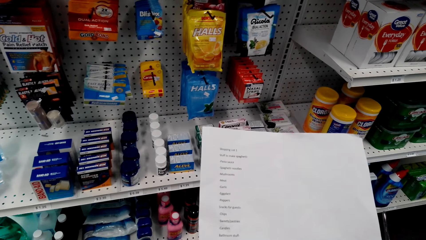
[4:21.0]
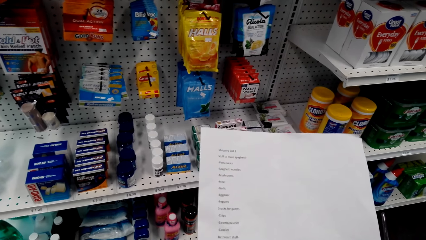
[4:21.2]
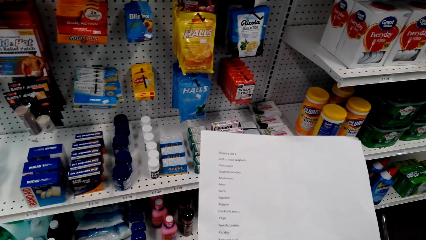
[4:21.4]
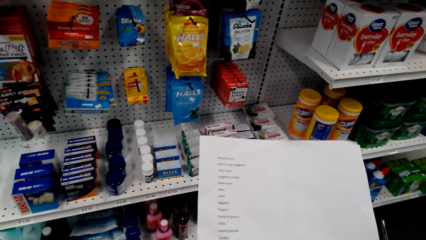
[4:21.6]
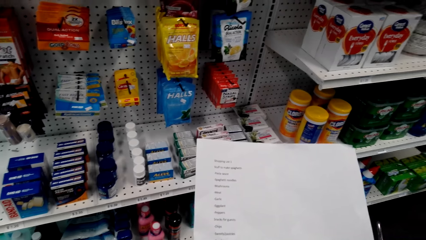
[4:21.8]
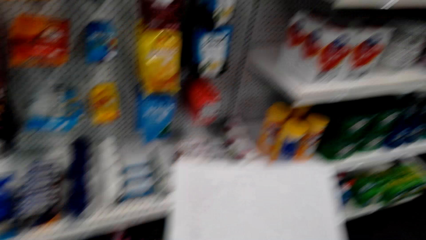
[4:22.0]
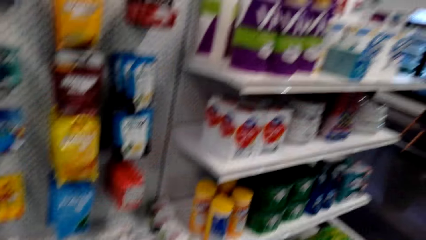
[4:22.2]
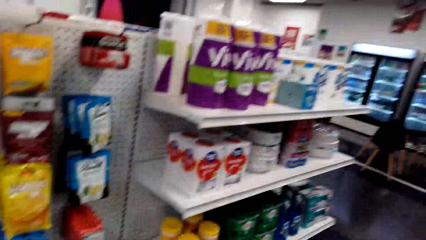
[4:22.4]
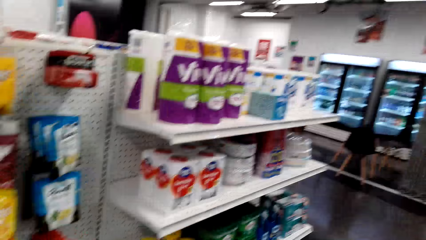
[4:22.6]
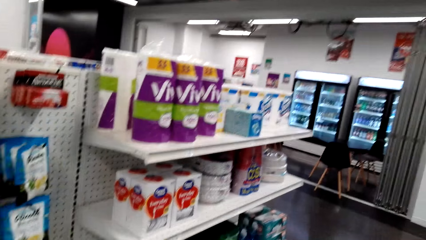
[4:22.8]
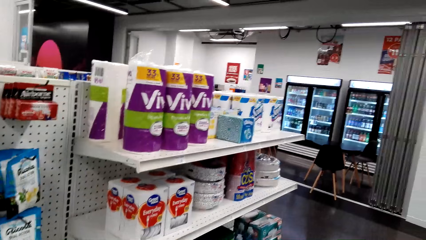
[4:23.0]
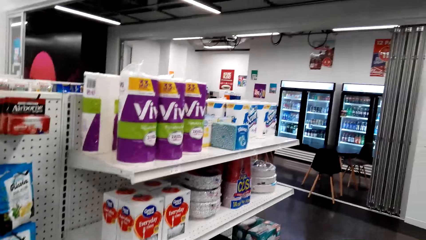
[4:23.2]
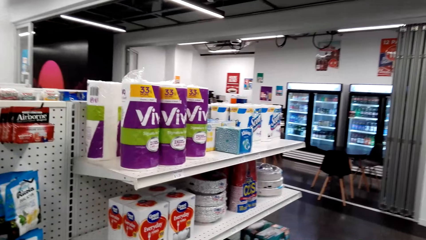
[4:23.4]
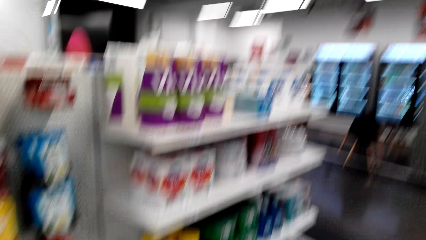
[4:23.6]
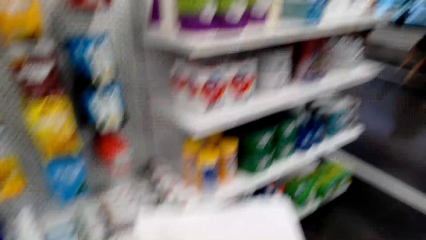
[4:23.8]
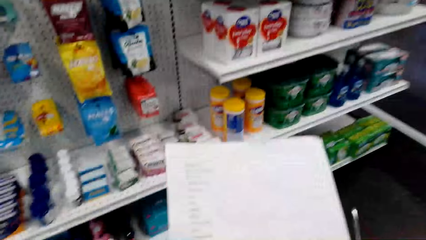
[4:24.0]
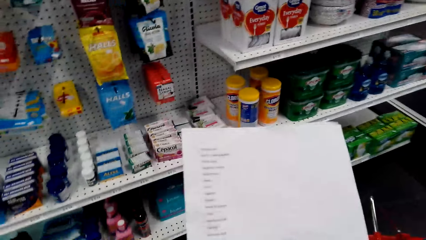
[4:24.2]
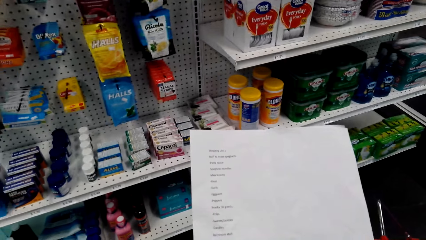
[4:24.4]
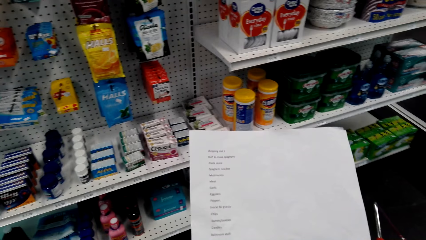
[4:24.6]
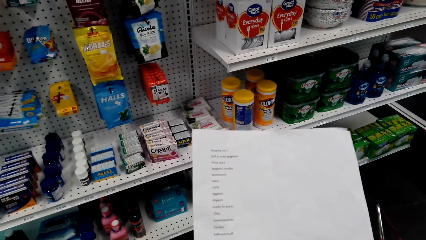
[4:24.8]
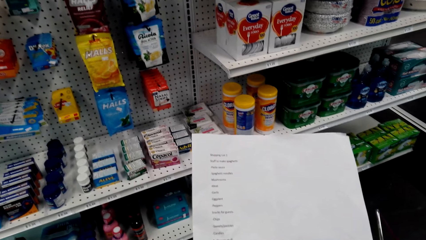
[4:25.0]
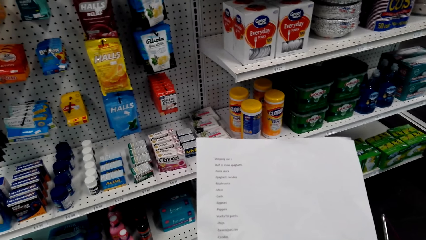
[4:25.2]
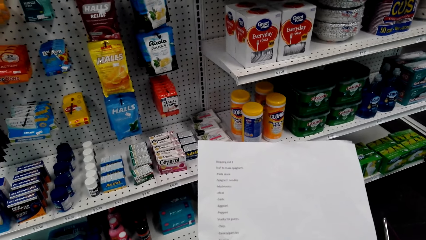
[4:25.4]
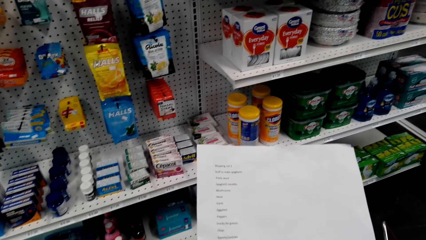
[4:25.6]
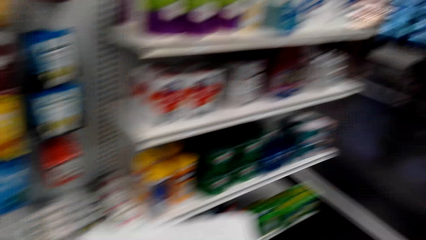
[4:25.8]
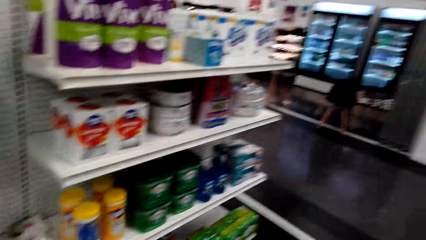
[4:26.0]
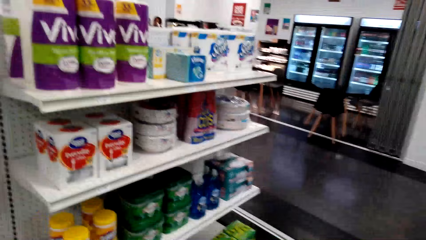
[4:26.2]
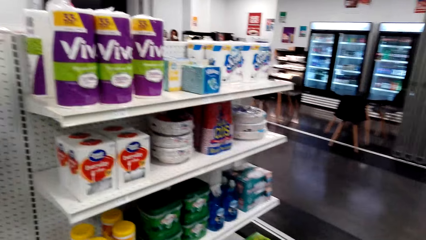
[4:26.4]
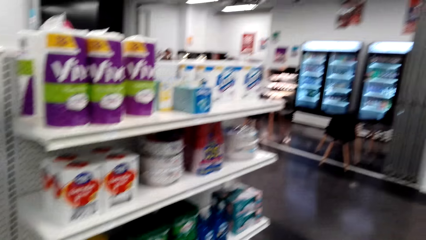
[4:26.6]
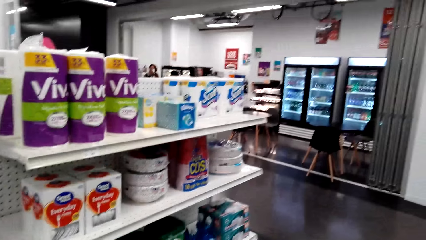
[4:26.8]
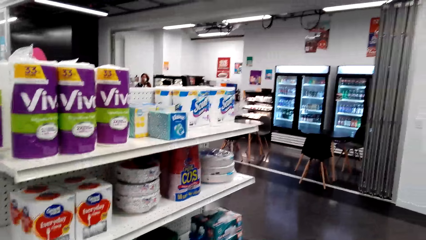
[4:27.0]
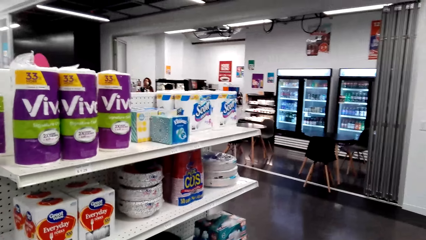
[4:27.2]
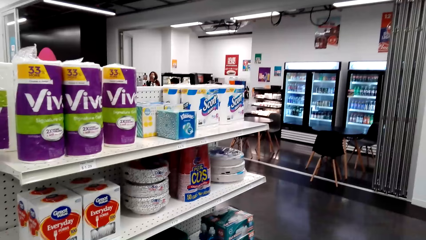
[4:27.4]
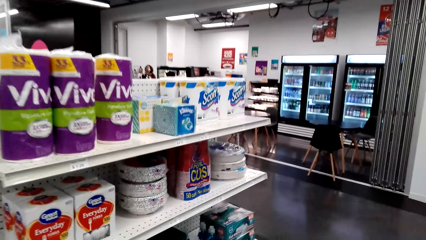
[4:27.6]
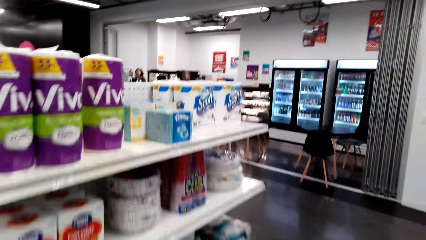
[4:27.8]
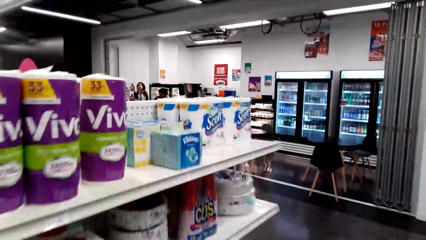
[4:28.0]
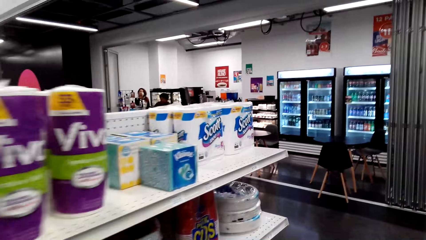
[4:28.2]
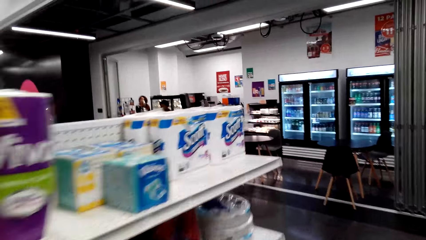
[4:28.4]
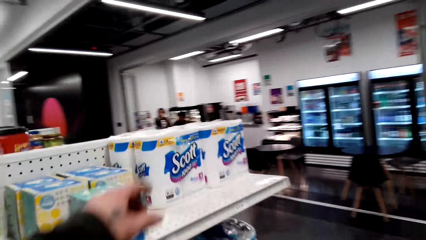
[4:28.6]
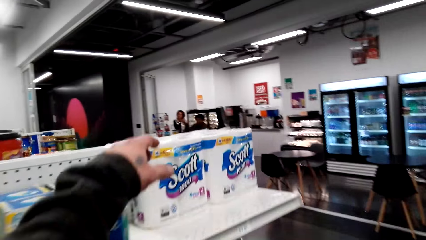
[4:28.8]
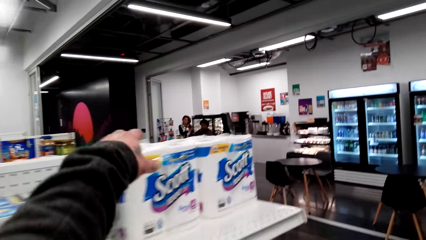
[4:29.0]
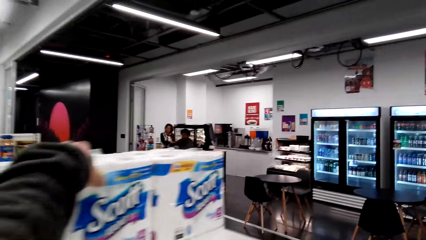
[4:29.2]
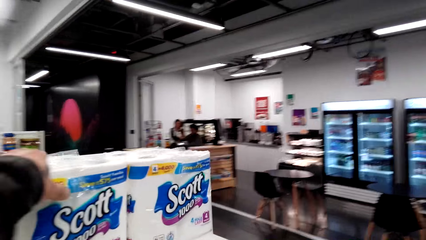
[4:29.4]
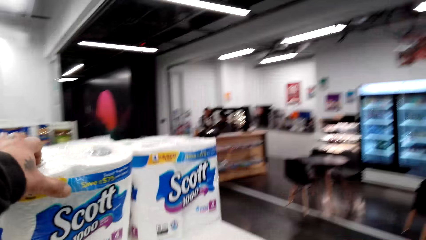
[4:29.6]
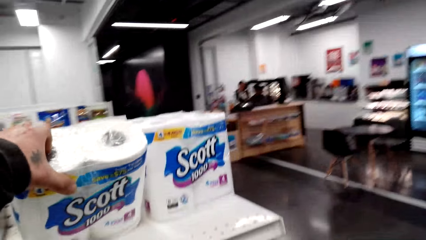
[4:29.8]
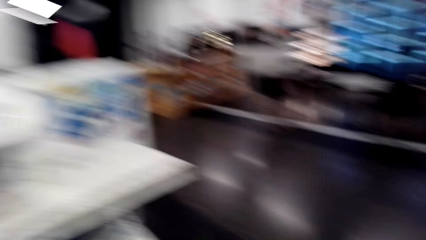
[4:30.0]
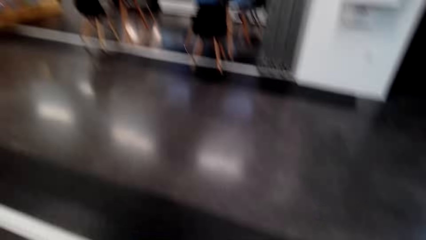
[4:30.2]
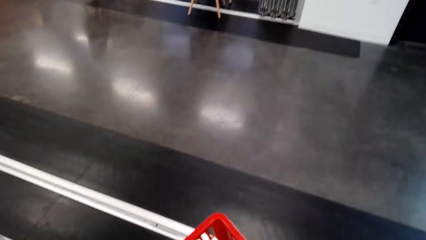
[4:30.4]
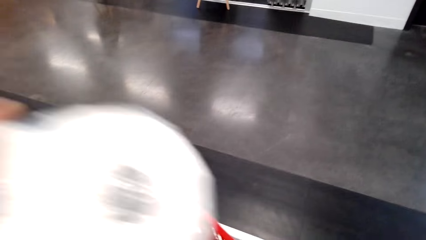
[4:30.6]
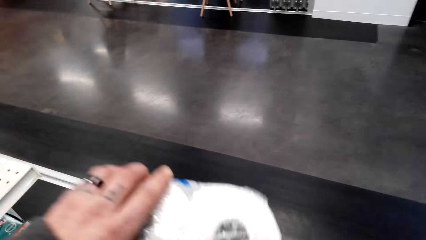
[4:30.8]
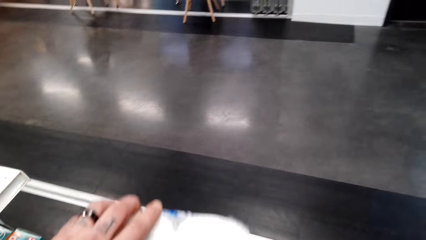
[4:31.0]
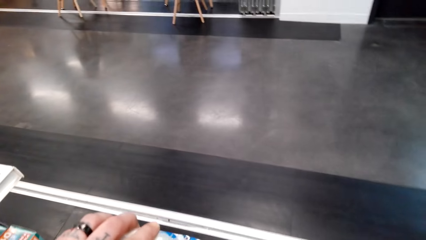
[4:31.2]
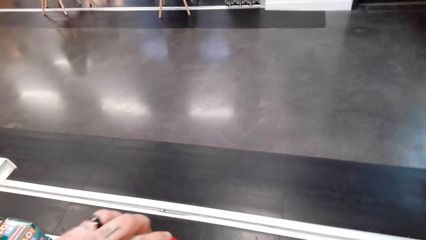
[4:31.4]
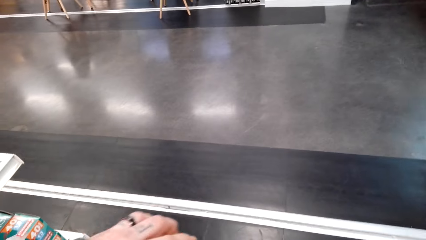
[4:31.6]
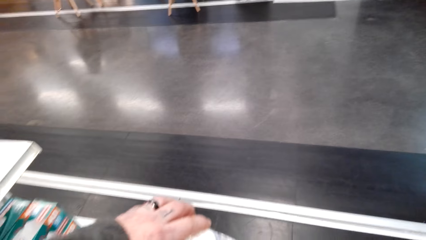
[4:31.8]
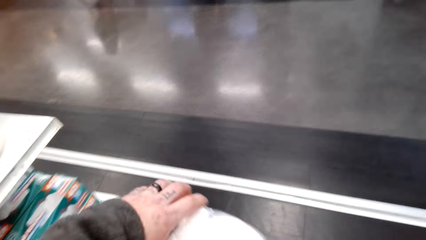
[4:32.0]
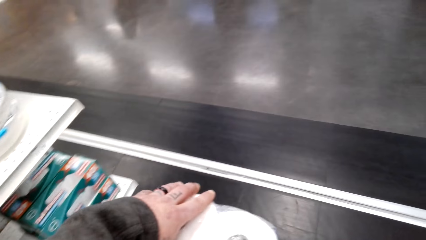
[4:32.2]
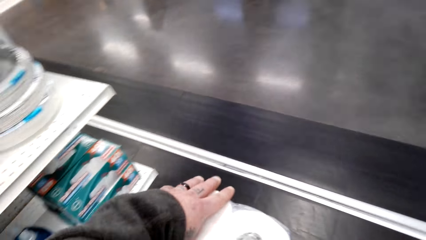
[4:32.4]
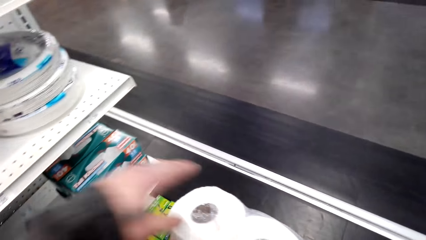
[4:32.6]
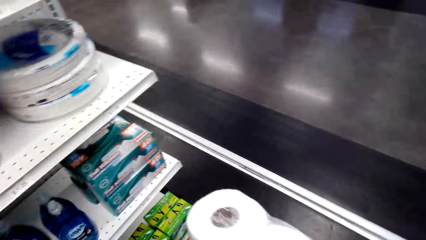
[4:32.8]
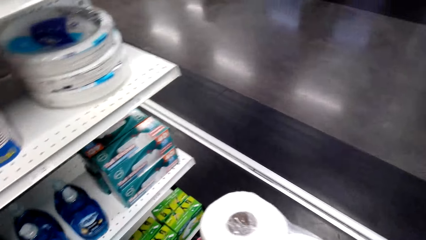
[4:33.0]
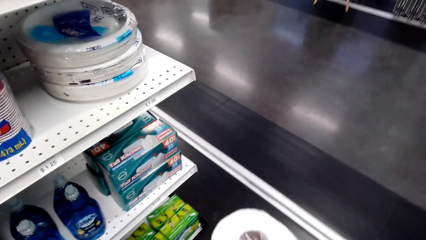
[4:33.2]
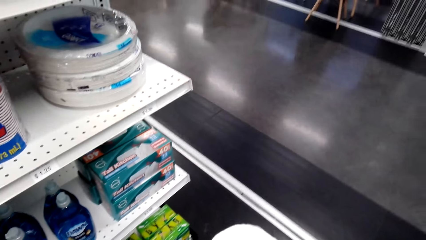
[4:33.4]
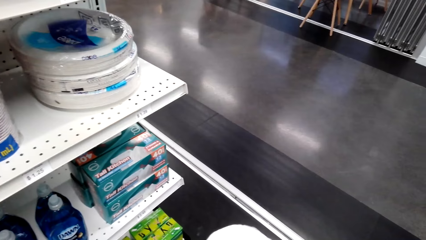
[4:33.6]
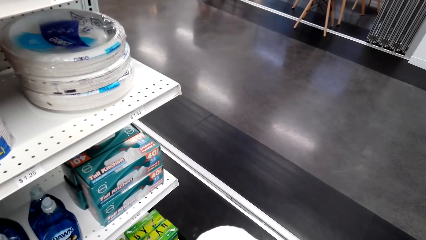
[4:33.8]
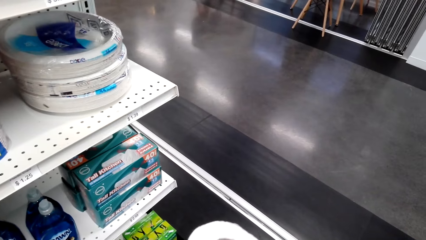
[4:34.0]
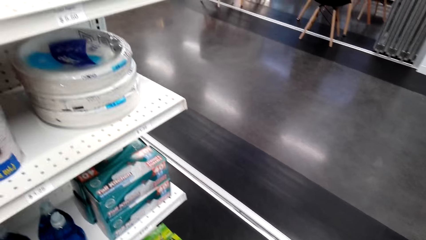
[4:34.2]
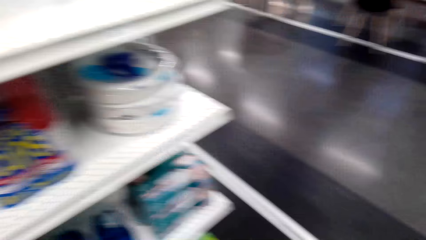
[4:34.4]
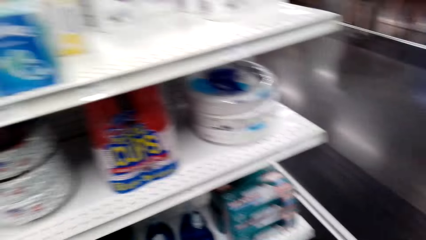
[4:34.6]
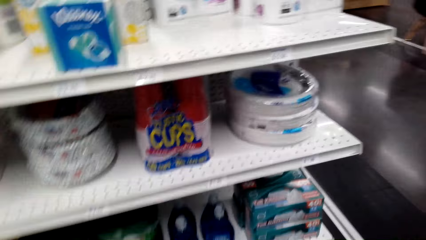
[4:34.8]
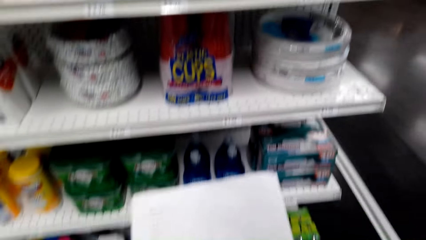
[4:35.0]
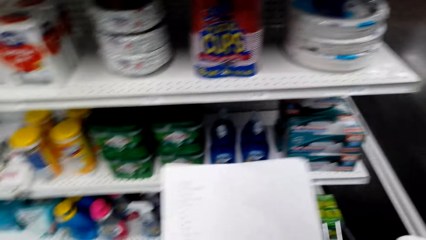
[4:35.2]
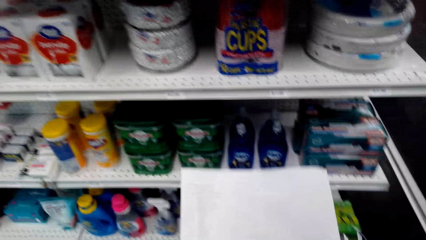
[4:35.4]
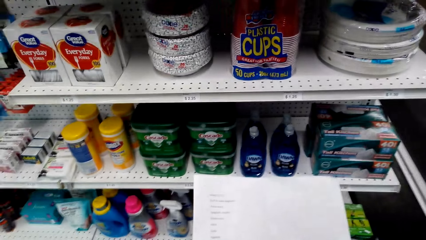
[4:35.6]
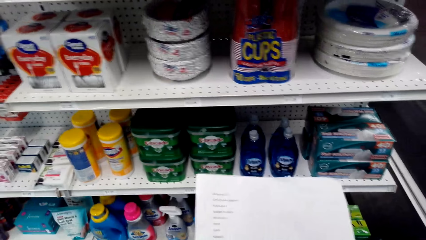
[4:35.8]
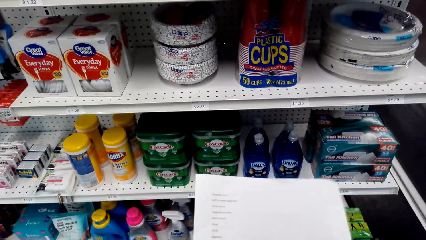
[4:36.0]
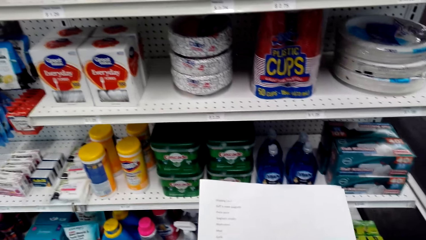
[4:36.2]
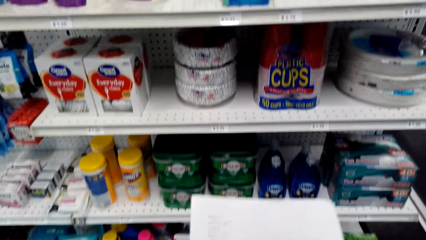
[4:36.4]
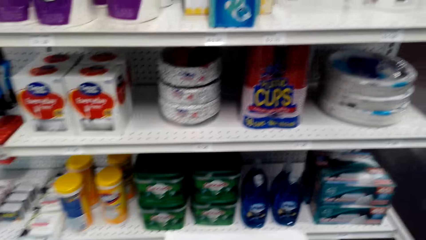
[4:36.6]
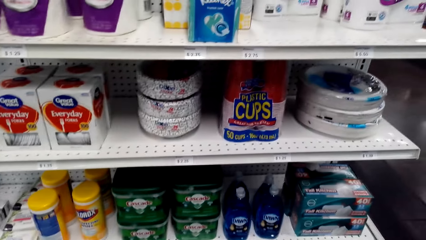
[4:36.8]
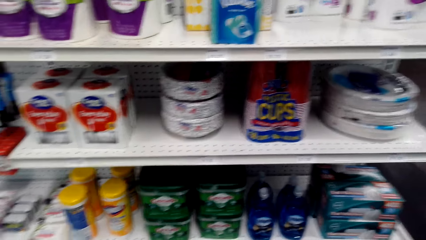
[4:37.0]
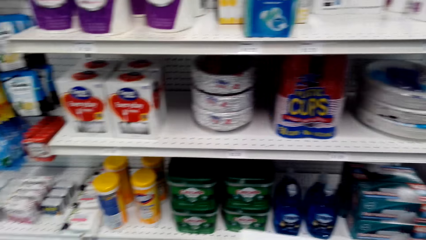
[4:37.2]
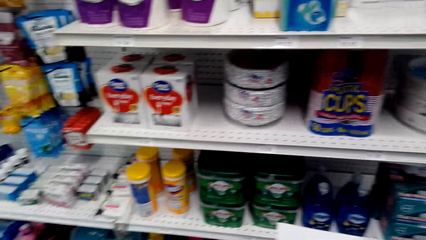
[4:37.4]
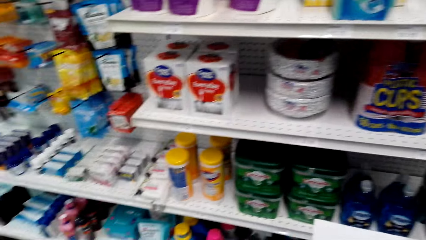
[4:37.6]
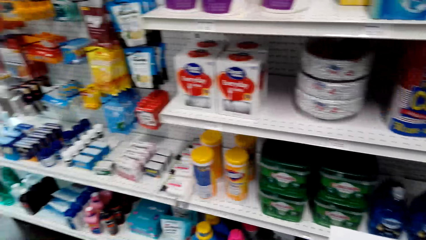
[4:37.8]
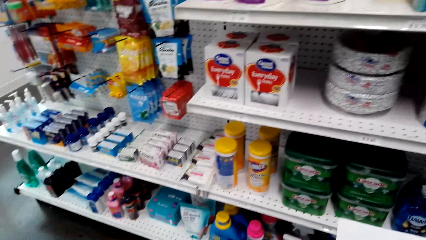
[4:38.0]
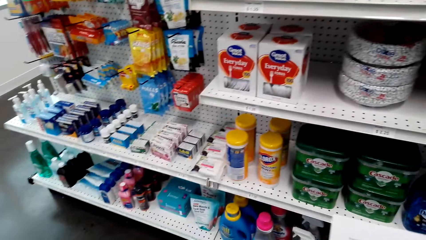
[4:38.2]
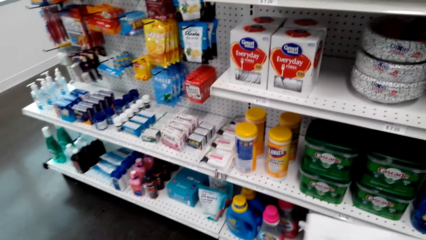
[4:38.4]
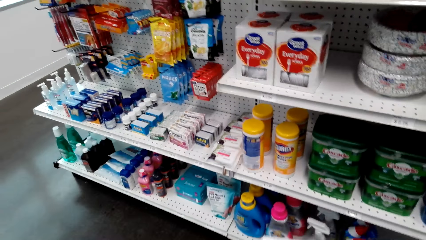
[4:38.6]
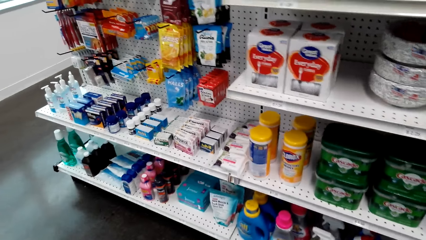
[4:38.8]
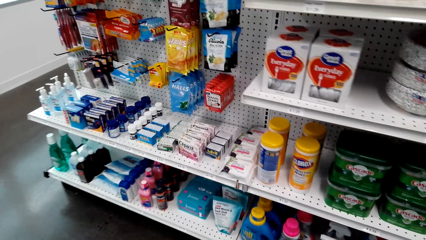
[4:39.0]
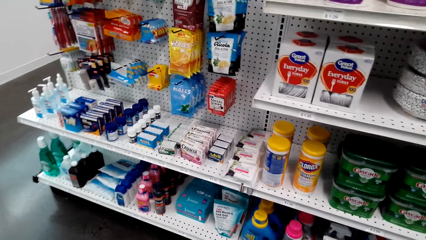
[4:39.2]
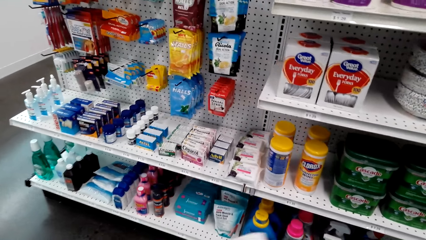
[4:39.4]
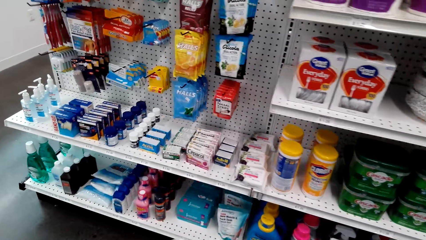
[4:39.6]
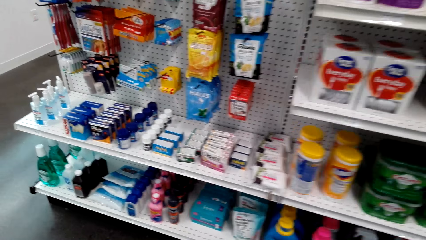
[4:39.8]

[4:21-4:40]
The camera wearer looks at the items on the shelf. They look at the shopping list. They look at the items on the shelf. They move in the store. They pick up the packet of four pieces of tissue papers and put the packet of four pieces of tissue papers in the shopping tray. They look at the shopping list. They look at the items on the shelf. They whisper in the store.
